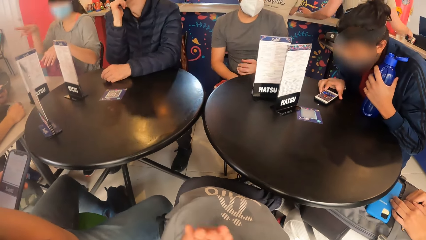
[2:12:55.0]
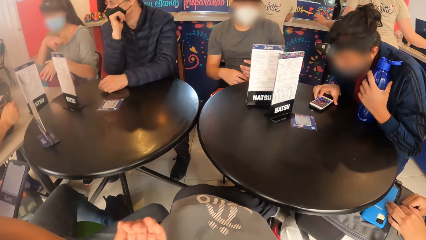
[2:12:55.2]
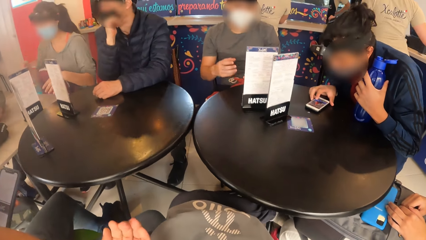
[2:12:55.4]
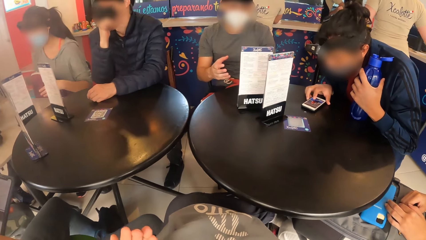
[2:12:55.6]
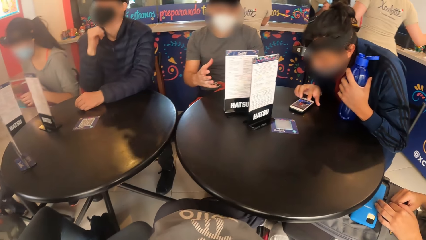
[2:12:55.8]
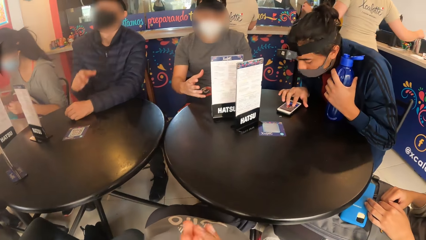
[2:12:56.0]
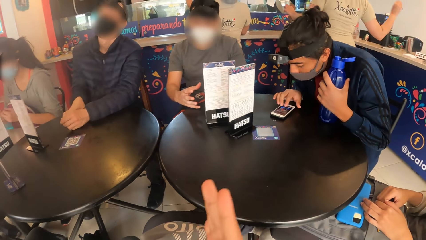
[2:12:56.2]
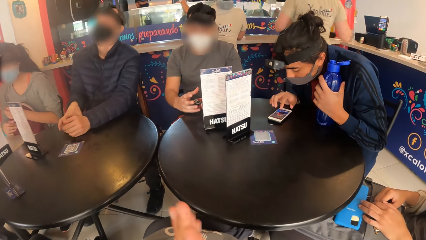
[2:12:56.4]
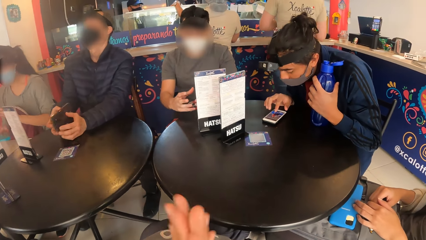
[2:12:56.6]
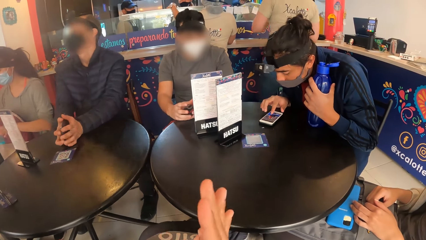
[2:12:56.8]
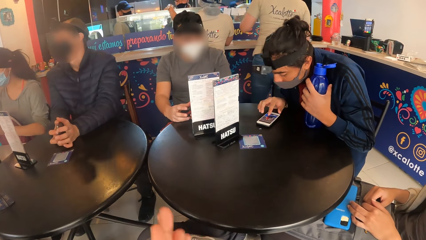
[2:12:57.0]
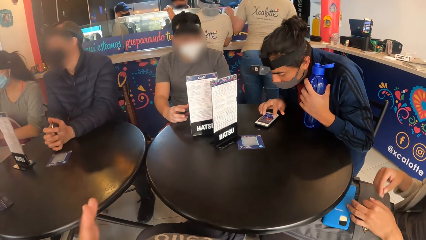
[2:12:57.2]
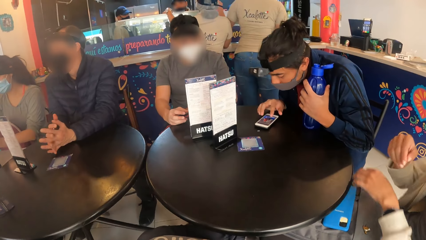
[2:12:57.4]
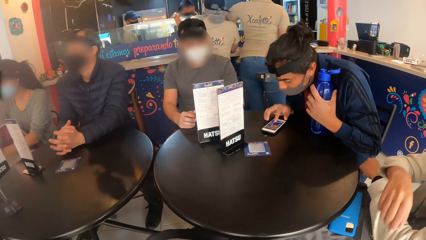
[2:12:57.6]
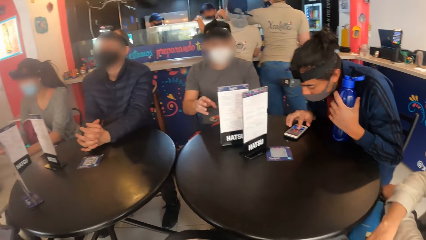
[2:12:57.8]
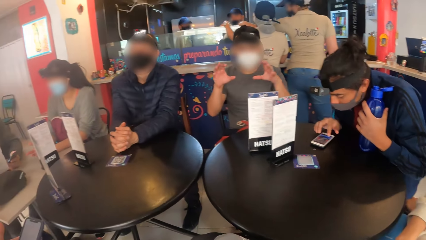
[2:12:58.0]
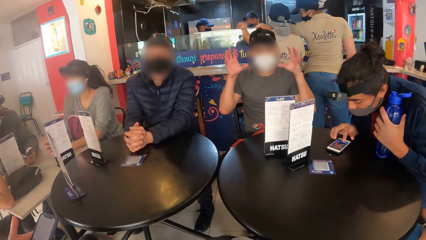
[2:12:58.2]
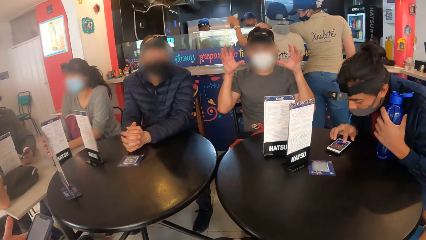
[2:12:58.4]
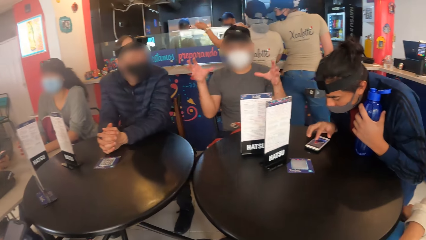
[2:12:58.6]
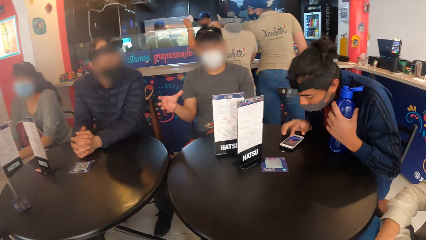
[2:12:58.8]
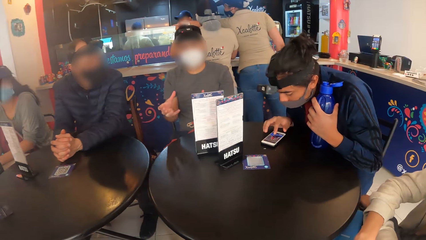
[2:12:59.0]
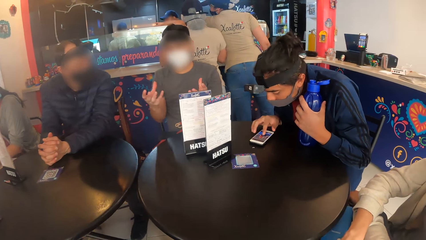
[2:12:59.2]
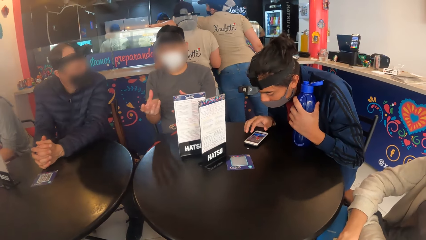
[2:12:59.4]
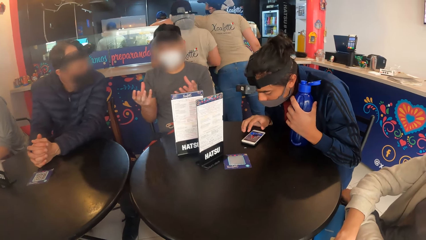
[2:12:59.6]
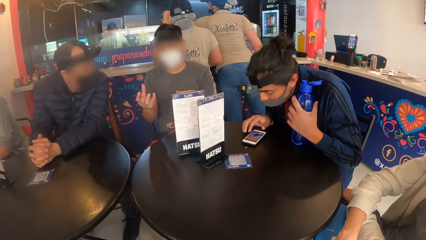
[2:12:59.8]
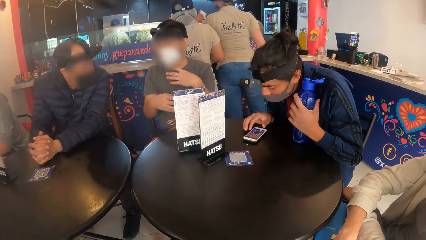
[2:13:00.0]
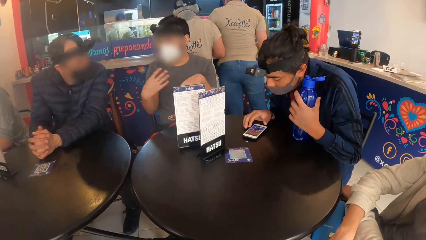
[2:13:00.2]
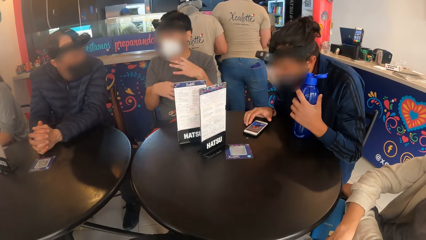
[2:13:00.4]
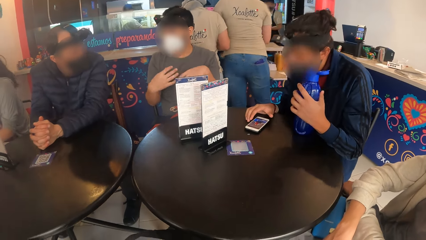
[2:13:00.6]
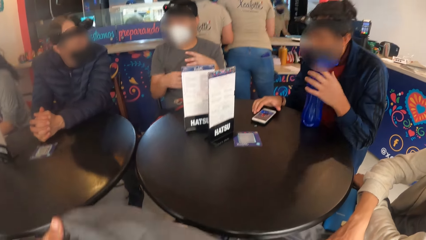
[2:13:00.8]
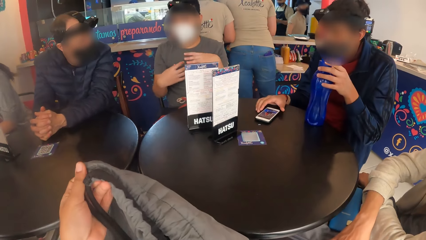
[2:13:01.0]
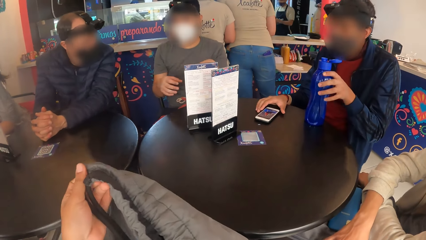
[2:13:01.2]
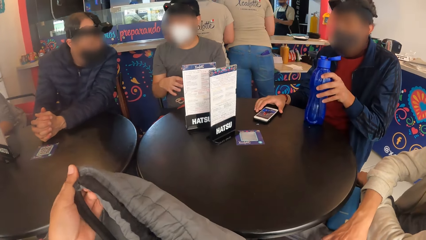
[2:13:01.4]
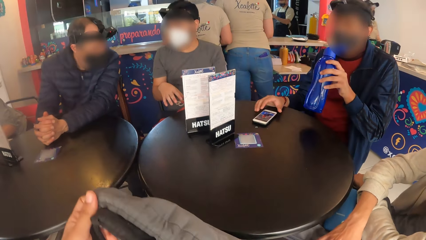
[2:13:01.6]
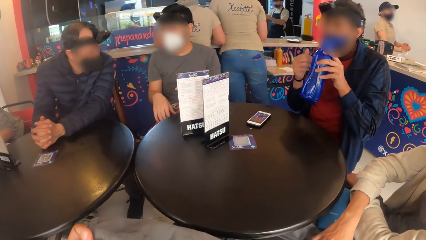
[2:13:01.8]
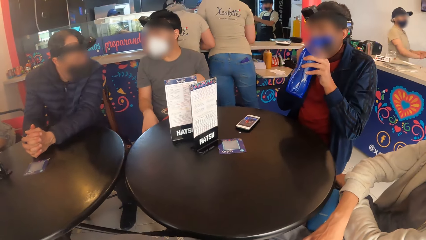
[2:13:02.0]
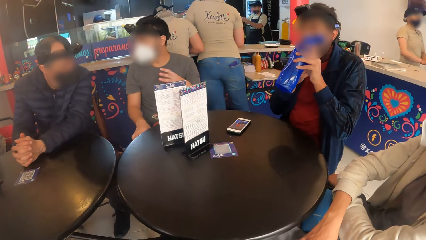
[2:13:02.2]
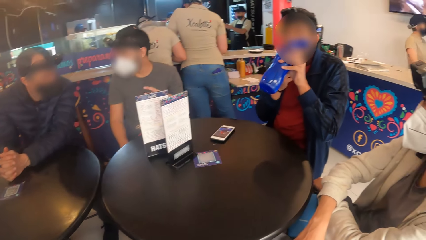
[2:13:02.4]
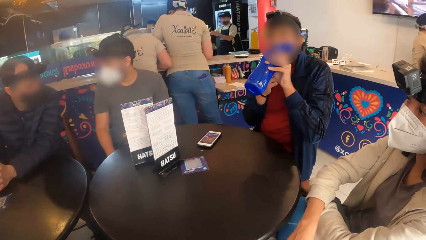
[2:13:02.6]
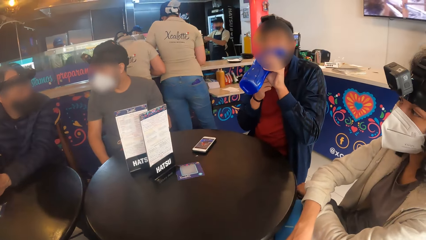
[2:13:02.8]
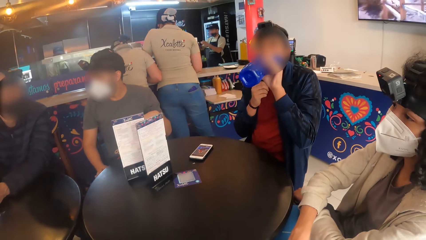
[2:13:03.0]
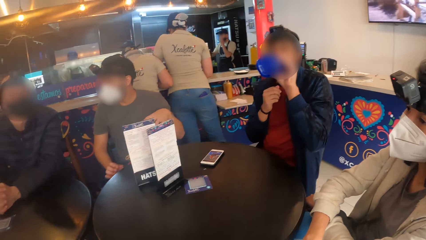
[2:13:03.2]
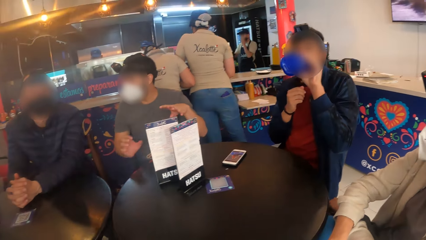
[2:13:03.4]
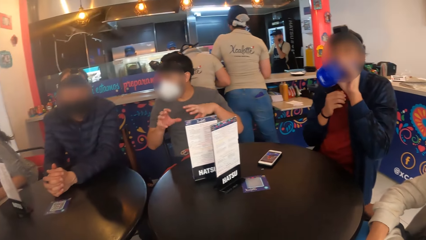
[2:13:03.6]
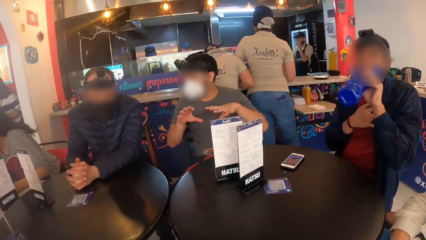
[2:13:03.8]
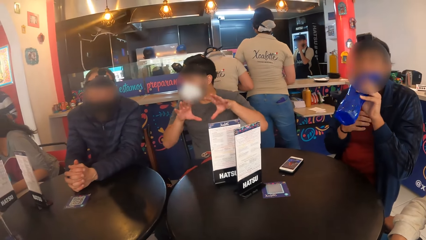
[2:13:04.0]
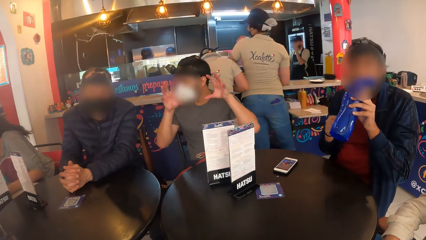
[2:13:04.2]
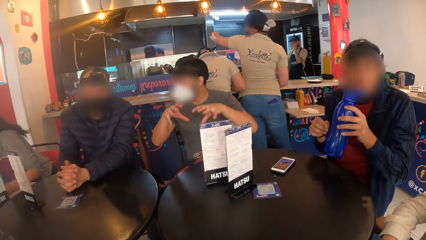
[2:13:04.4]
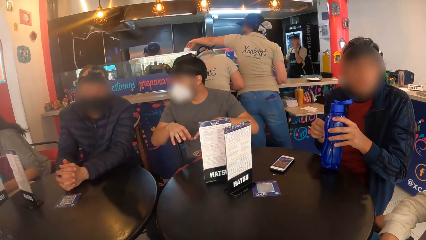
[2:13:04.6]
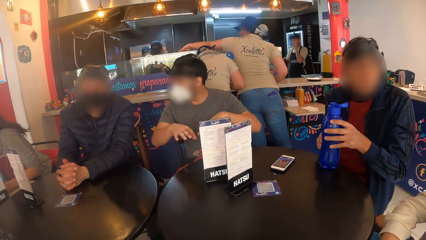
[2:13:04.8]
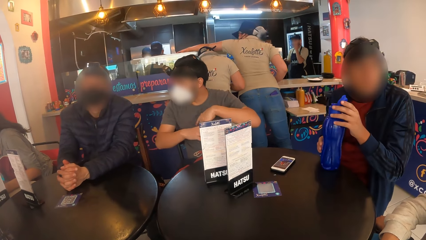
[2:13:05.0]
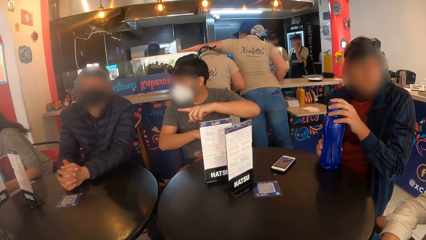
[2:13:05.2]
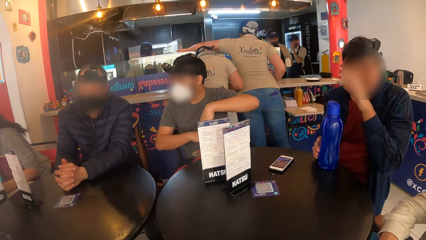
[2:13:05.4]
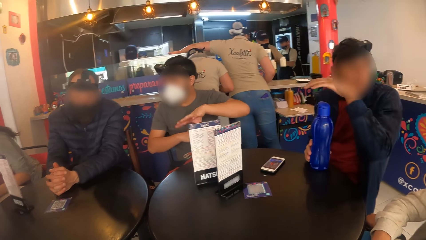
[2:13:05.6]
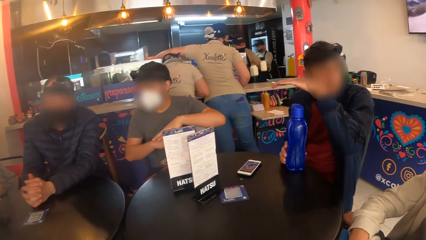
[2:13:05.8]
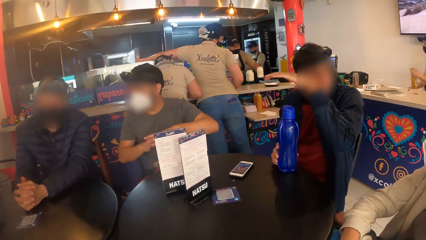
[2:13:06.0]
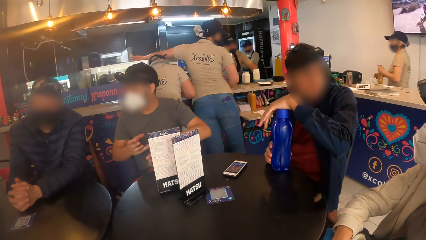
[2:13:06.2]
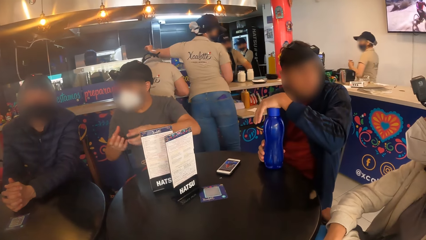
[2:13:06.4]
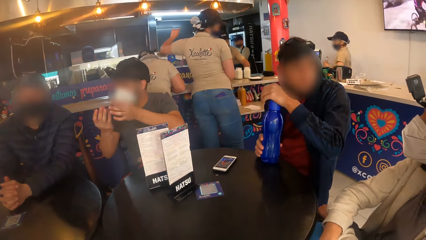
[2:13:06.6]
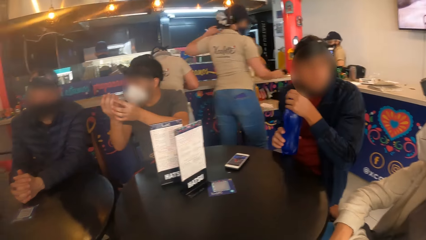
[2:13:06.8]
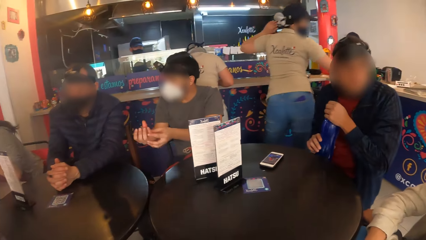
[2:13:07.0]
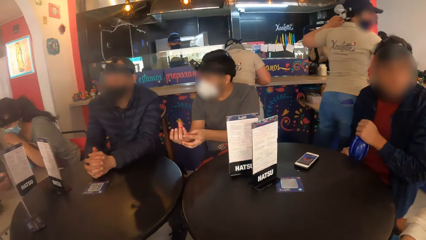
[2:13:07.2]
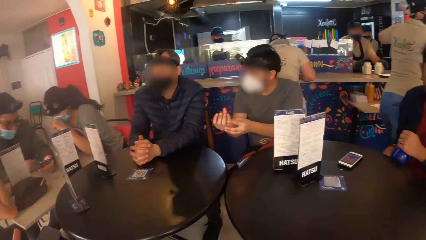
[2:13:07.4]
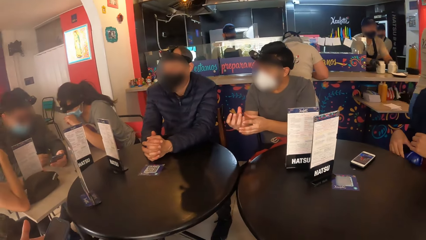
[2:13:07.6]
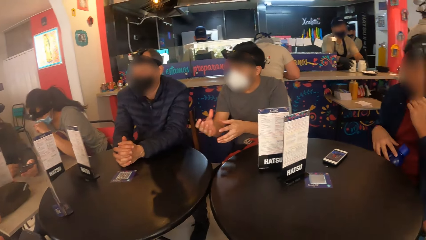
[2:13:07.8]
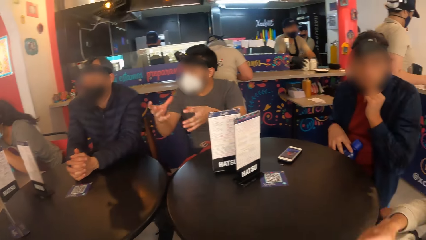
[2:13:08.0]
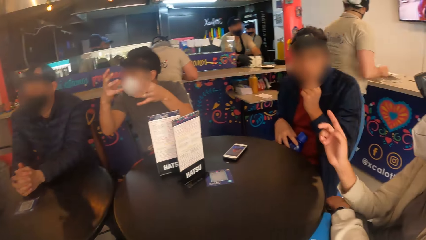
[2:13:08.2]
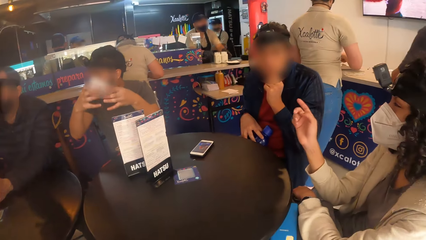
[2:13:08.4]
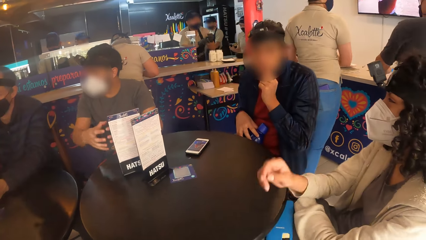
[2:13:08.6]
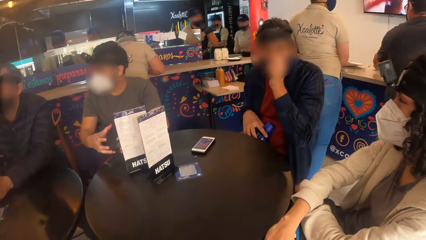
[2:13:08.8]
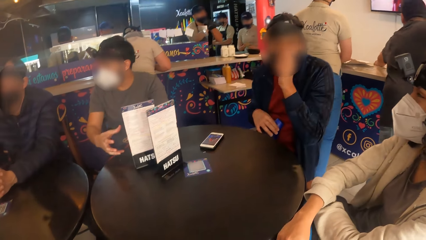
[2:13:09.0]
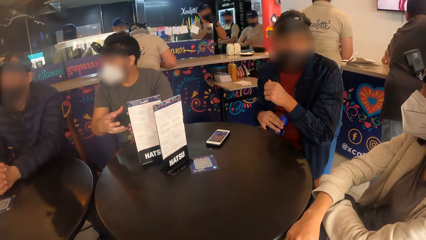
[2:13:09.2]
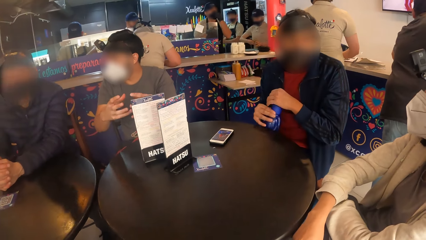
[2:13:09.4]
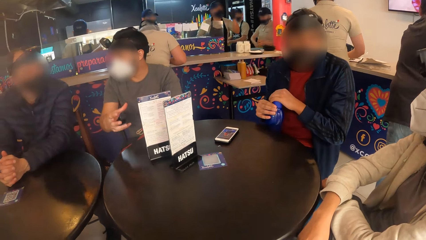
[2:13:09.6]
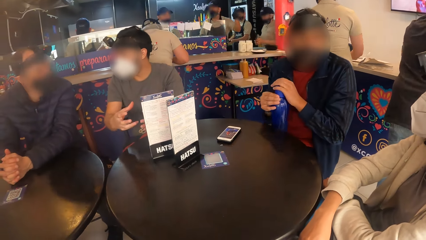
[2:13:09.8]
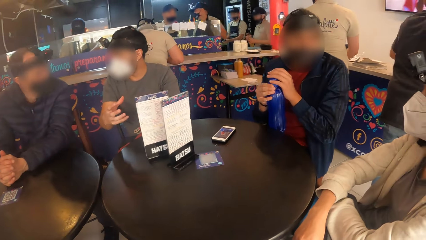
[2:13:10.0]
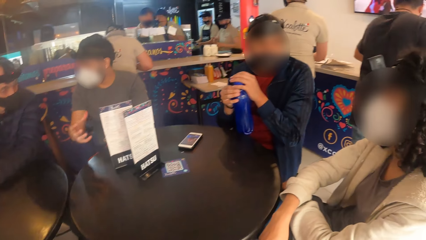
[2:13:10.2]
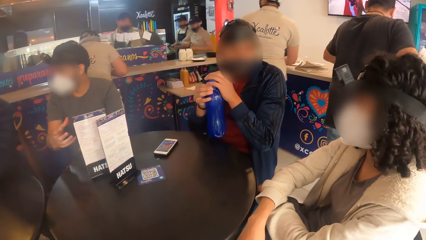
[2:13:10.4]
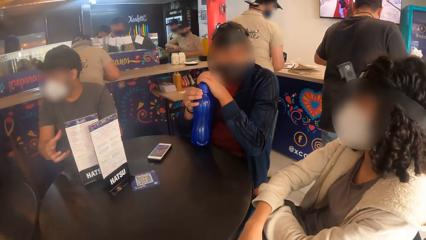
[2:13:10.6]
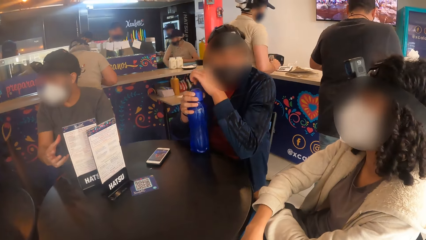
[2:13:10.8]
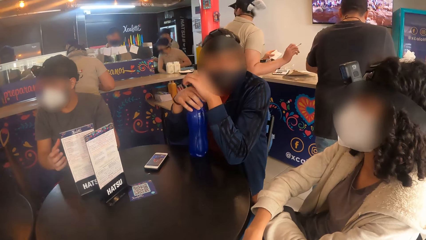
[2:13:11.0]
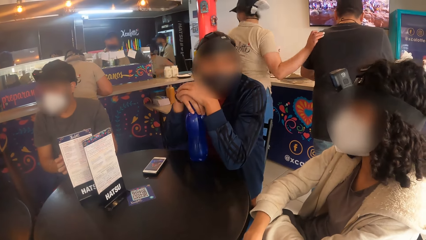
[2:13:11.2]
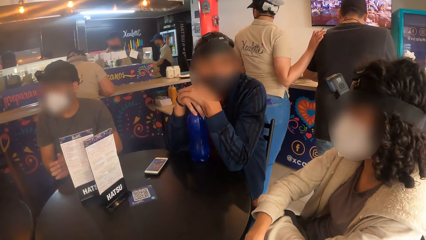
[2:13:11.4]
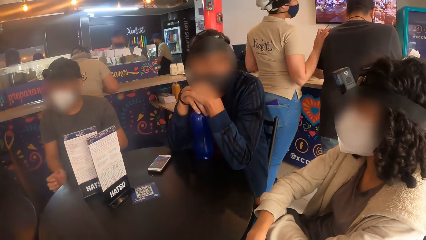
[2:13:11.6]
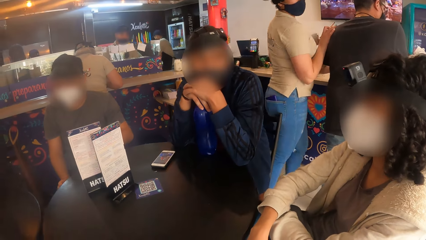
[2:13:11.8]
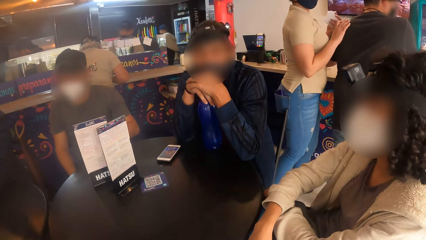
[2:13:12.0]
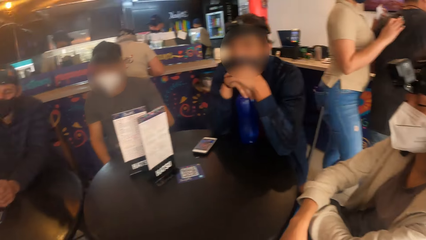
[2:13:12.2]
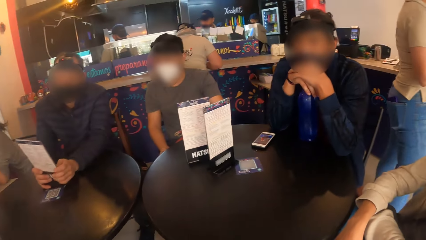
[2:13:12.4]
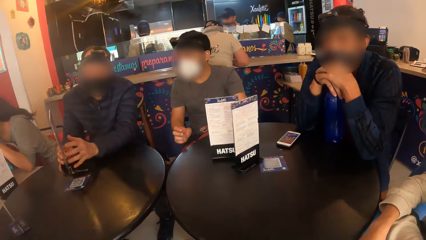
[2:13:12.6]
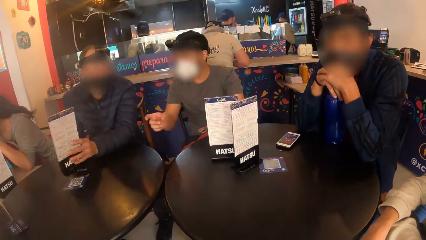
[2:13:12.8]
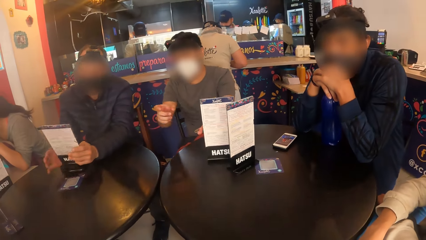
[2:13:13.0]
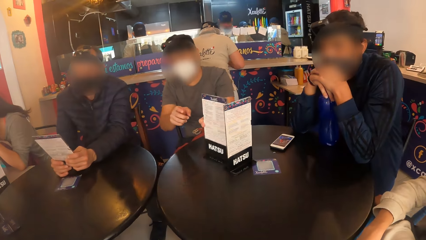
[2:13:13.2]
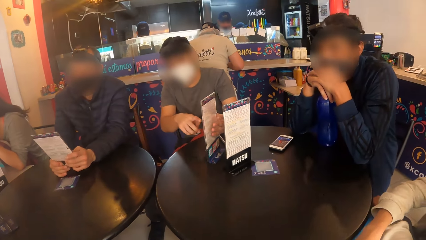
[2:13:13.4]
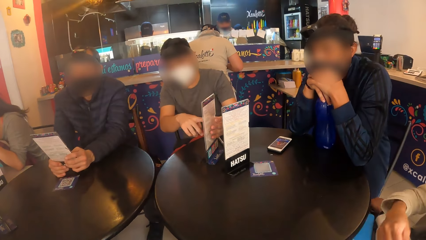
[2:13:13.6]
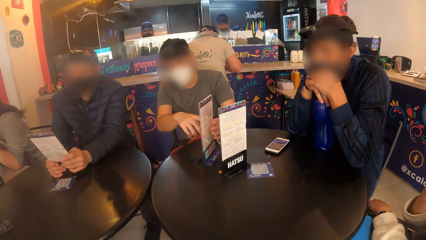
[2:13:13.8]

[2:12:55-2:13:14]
The camera wearer stares at the table. He rubs both palms together. He stares at the table. He lifts the bag with his left hand. He touches something. He looks around. The woman interacts with the man.
